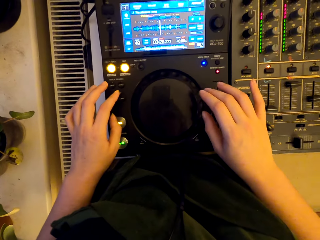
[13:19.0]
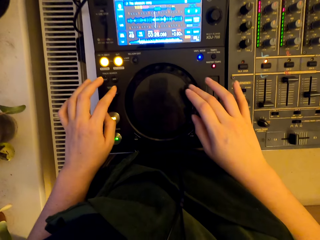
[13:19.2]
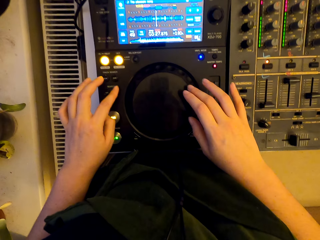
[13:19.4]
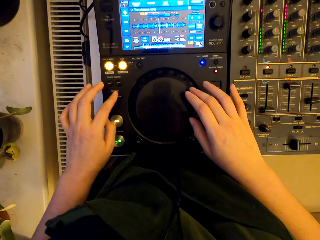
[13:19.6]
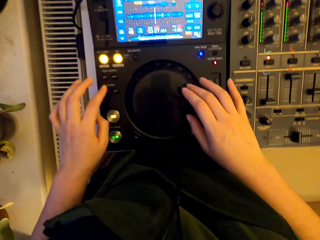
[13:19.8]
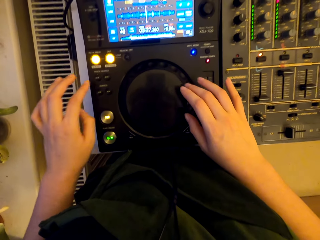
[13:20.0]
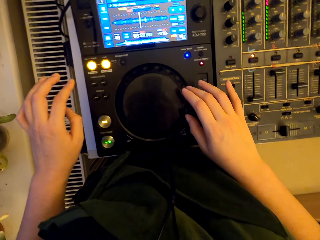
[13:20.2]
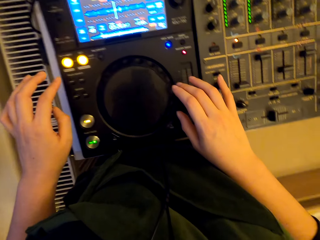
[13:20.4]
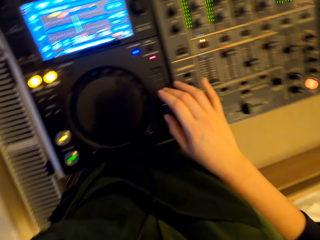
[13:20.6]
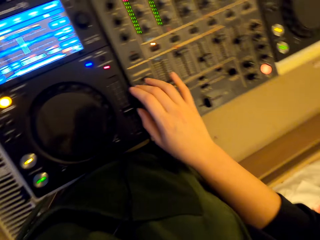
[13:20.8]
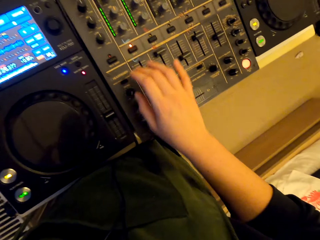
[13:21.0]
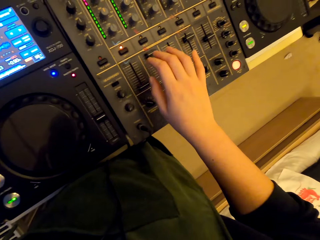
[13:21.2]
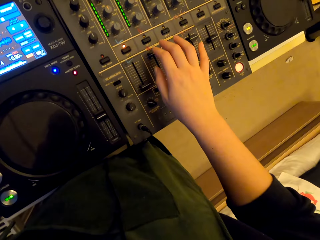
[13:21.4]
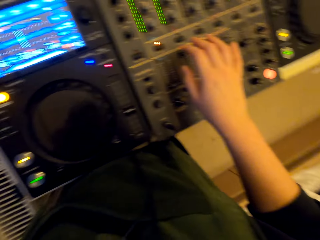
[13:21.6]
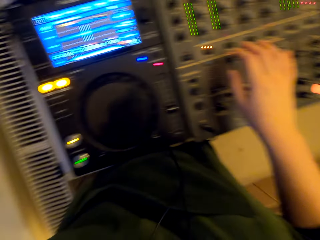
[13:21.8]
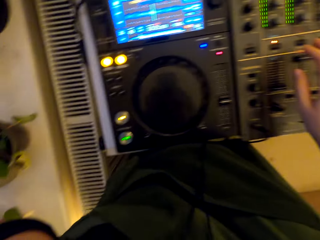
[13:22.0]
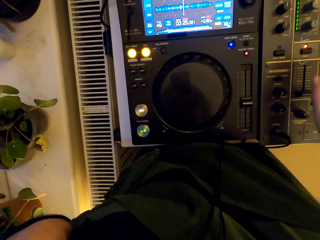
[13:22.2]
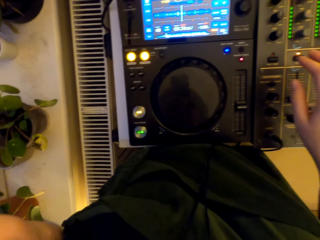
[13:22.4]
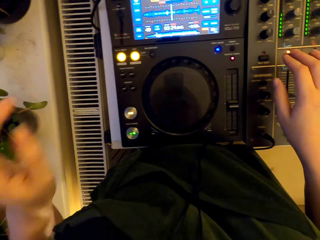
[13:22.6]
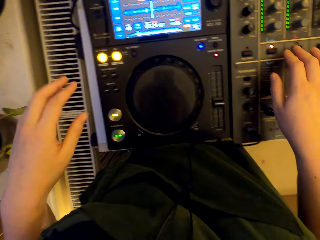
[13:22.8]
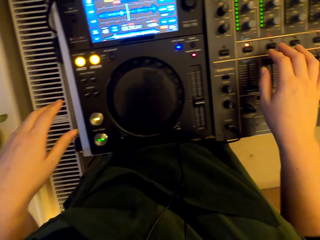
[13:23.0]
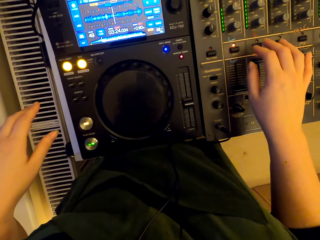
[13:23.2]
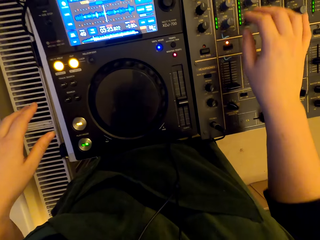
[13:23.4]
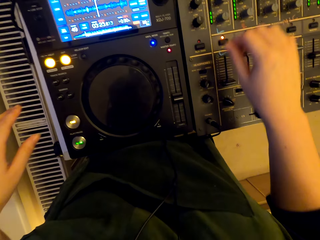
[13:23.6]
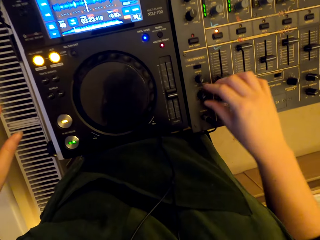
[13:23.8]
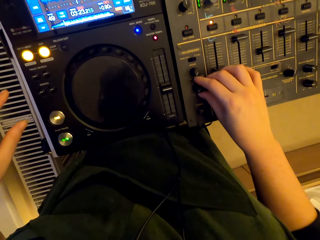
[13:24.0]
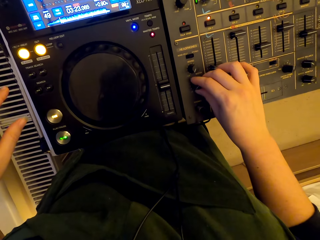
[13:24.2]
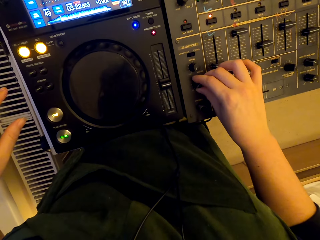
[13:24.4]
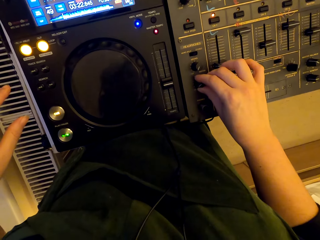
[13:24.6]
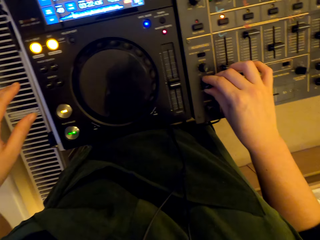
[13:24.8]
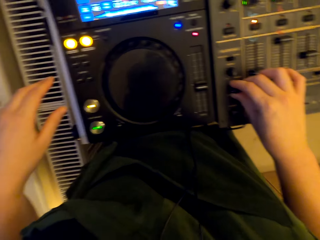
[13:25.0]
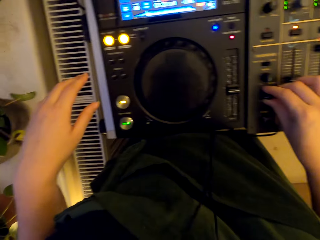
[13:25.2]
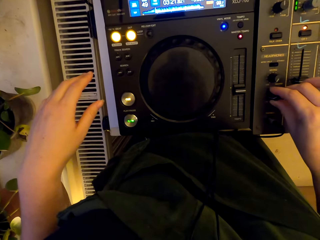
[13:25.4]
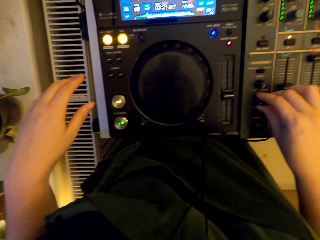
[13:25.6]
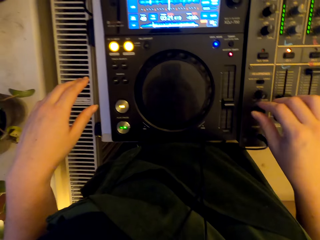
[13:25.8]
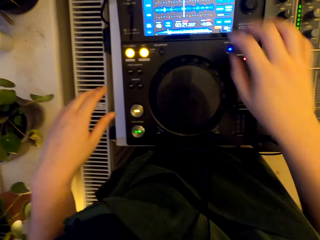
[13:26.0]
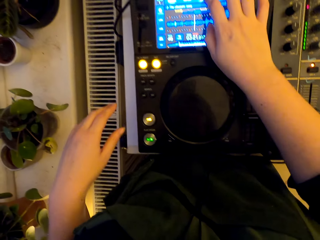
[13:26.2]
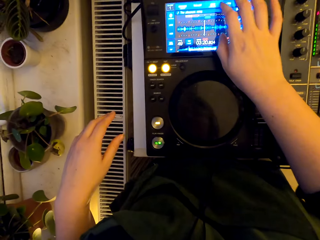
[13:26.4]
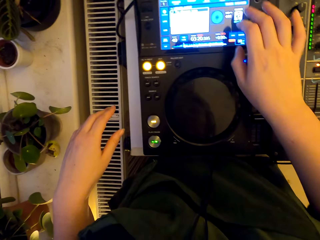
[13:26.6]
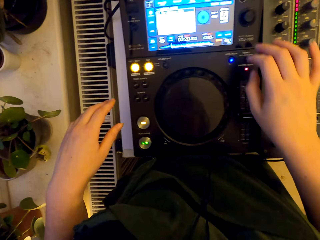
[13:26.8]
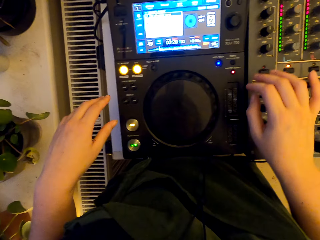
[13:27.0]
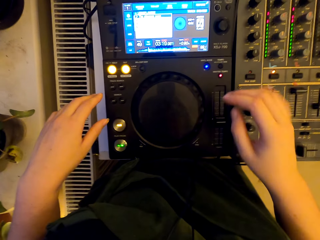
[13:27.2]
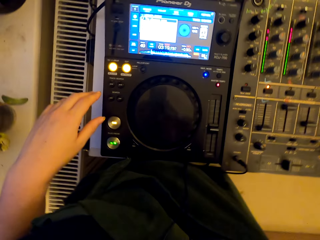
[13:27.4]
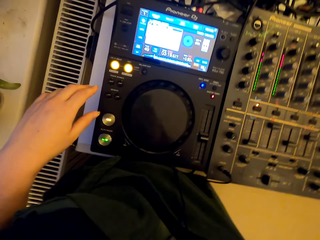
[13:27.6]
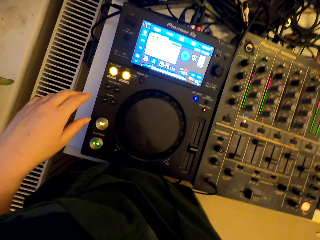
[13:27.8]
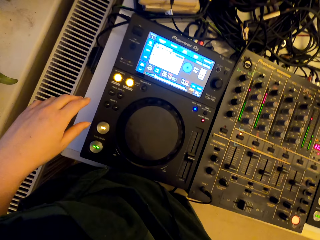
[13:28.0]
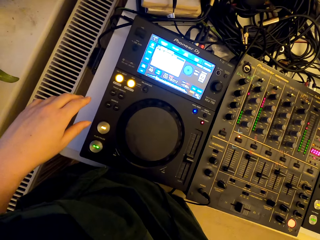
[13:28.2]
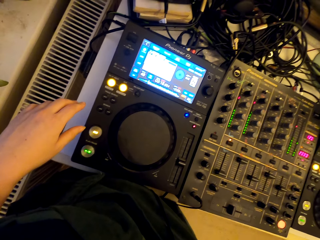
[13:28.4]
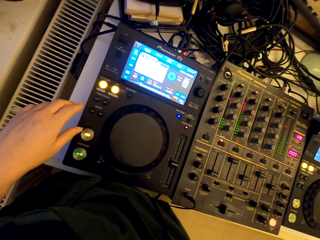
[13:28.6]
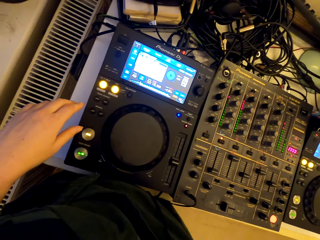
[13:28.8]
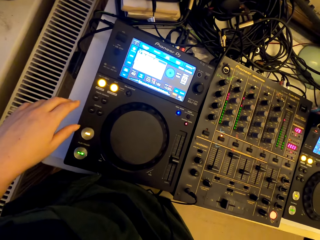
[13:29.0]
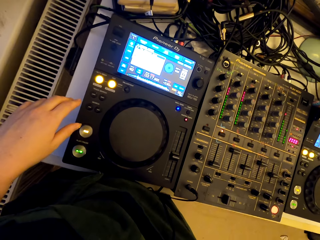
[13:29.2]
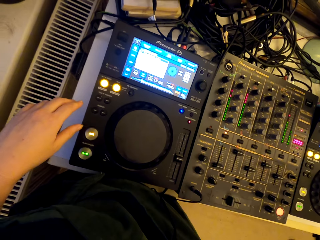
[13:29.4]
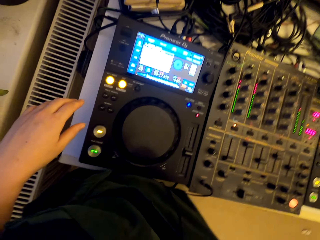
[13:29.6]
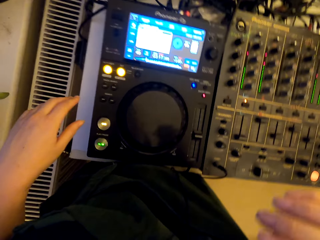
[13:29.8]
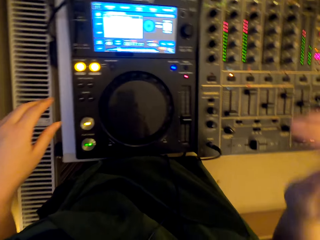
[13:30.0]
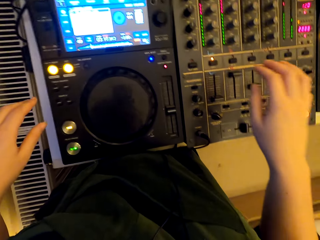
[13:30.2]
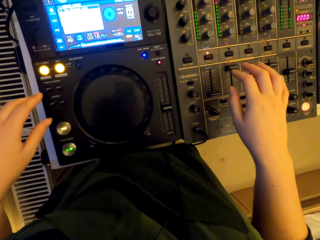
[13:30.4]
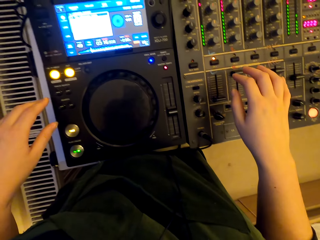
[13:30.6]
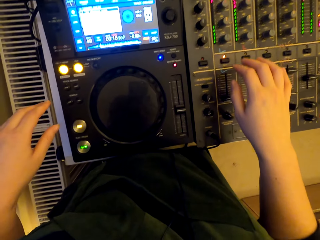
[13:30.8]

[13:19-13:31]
The camera wearer touches something. They use the turntable mixer. They hold something. They touch something. They use the turntable mixer.

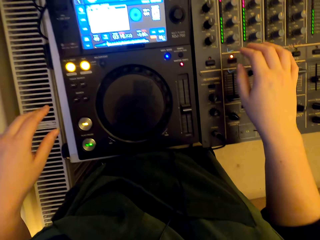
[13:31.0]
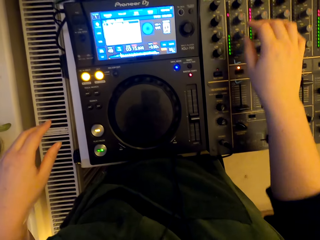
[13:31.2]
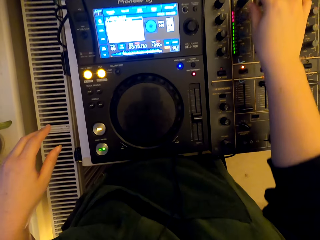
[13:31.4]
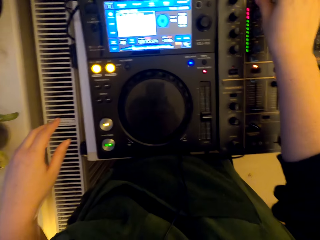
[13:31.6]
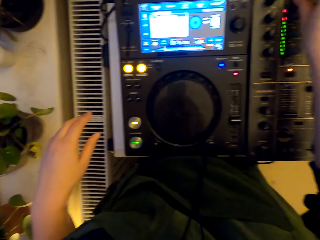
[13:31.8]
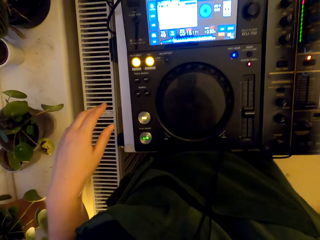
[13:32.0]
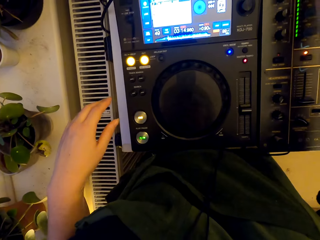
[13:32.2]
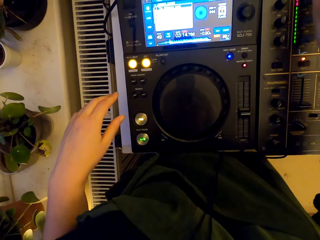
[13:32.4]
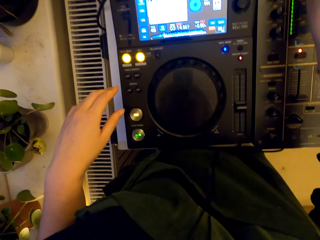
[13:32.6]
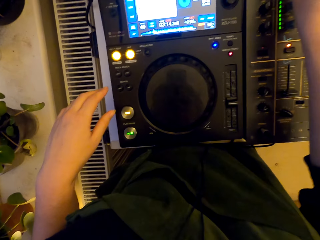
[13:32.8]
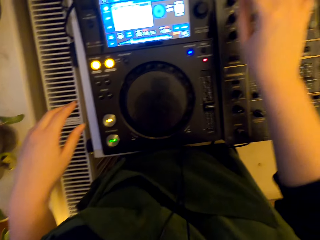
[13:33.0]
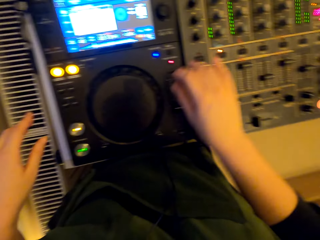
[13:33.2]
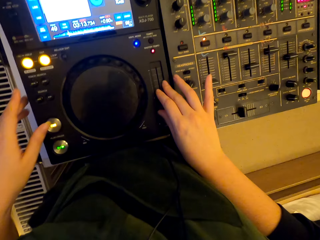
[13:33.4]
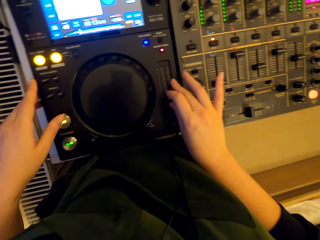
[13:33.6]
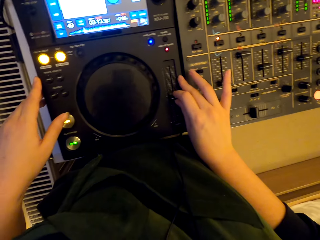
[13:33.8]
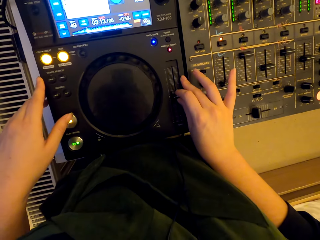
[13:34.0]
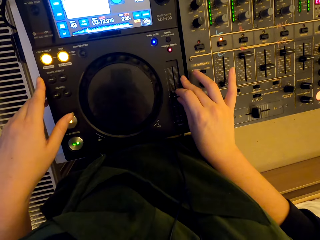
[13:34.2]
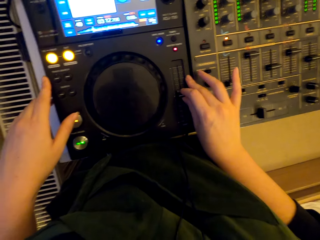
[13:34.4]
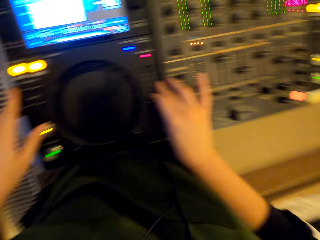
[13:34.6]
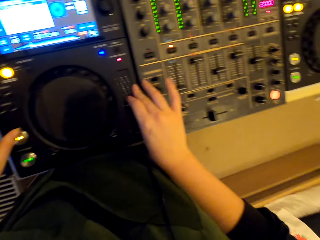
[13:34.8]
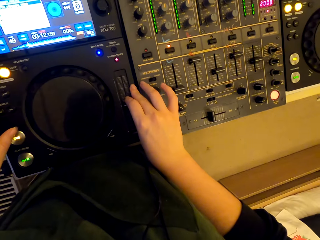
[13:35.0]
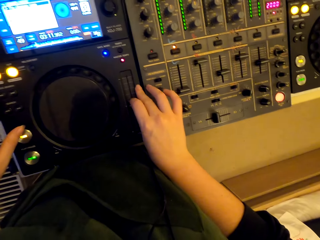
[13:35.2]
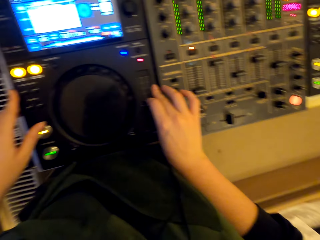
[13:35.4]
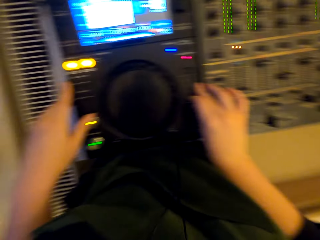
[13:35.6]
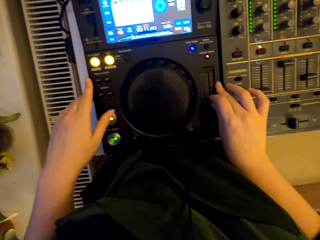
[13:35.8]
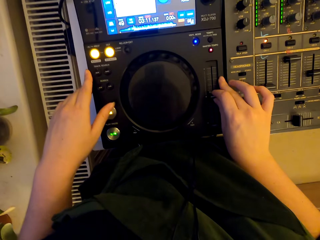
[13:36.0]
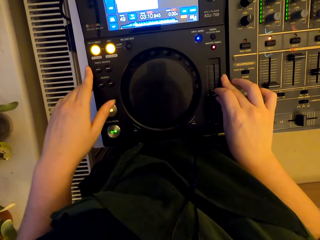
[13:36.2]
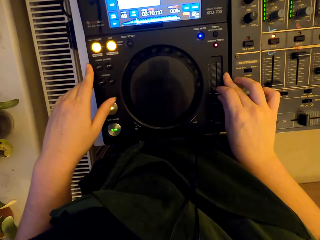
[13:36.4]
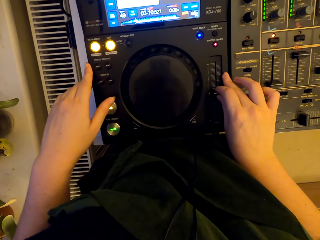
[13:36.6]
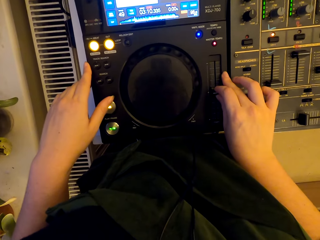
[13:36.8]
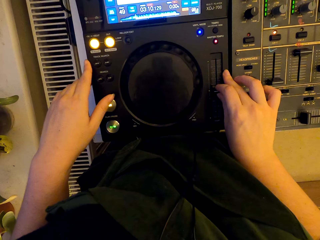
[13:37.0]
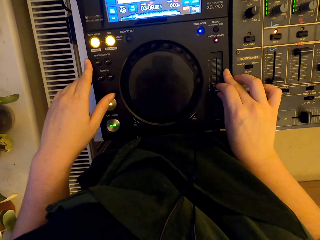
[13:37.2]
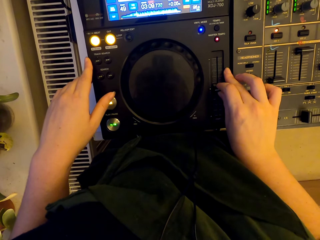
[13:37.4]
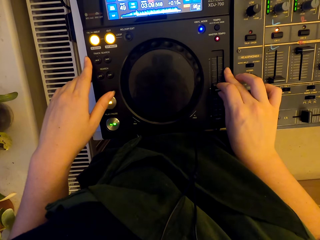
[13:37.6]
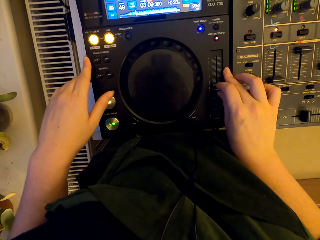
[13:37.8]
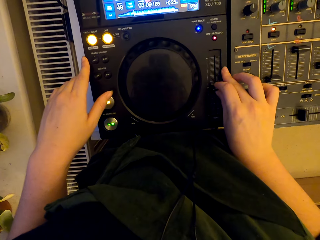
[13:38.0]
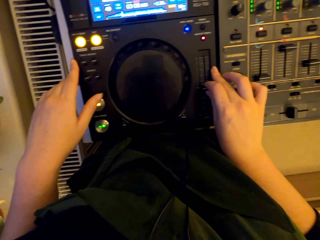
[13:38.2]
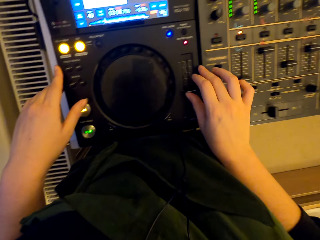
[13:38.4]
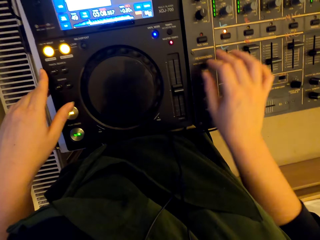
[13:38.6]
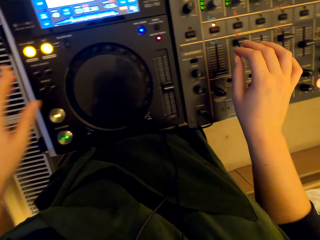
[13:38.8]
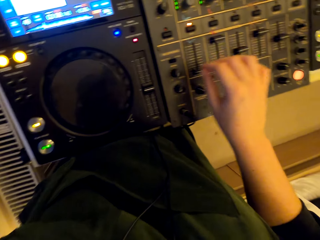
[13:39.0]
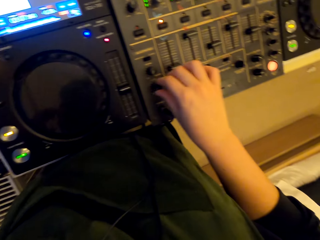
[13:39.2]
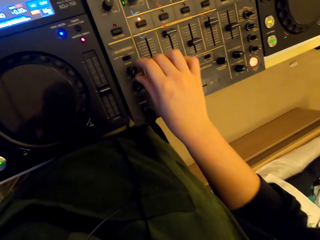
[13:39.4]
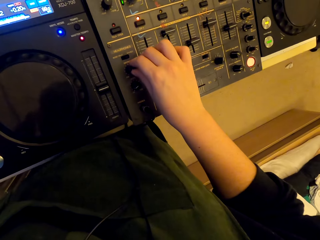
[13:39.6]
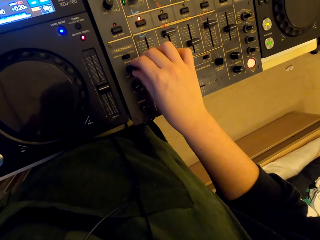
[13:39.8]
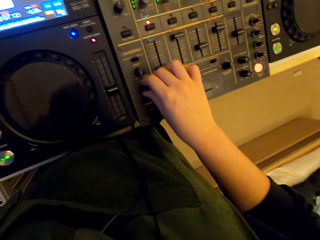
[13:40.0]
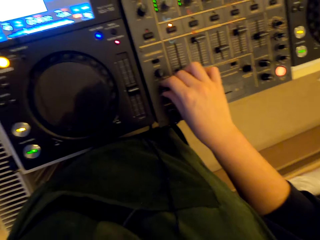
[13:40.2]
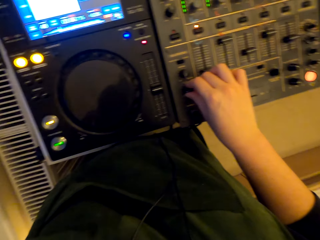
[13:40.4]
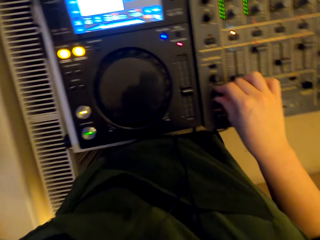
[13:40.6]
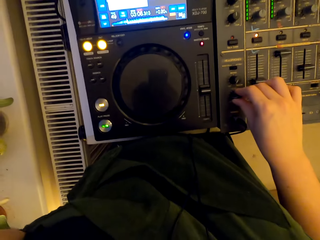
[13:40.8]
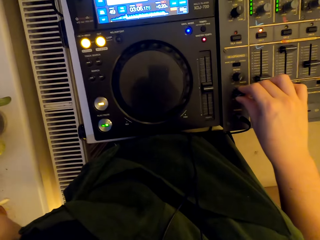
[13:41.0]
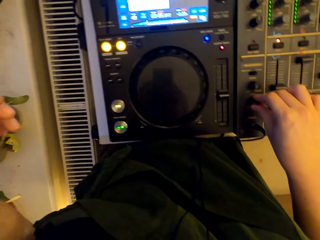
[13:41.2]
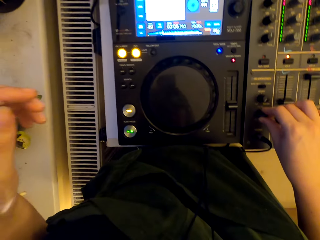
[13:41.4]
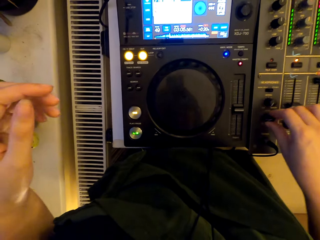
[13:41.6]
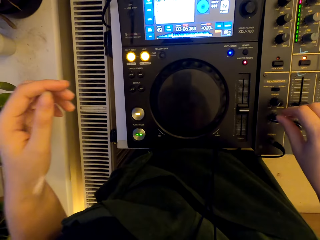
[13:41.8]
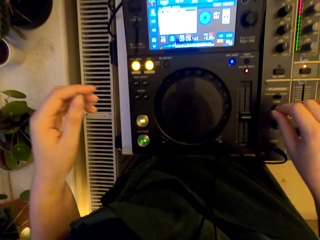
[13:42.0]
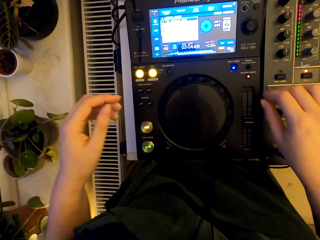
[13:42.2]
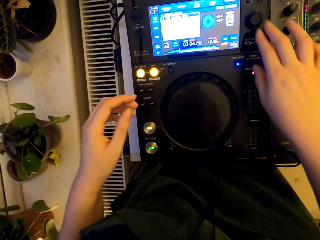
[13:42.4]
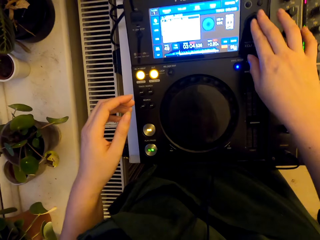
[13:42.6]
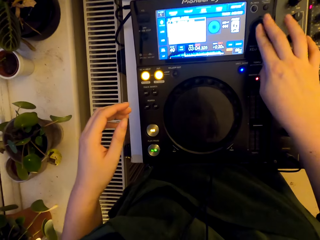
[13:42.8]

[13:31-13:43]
The camera wearer turns the knobs. They adjust the pitch slider. They turn the knobs.
